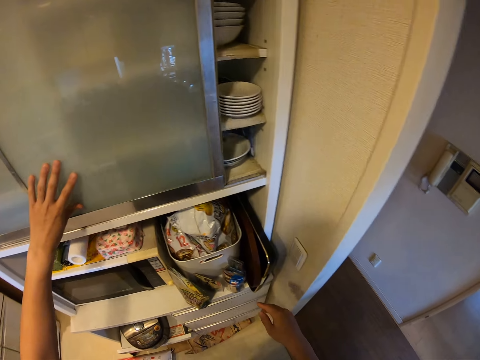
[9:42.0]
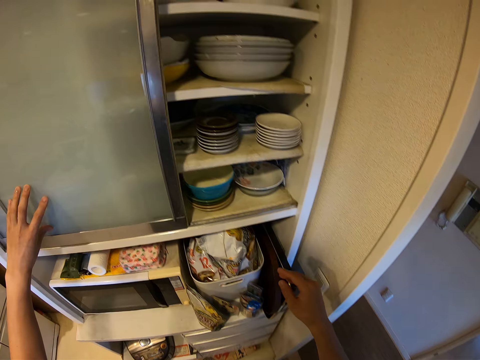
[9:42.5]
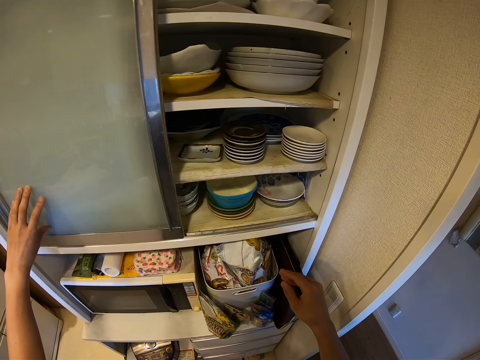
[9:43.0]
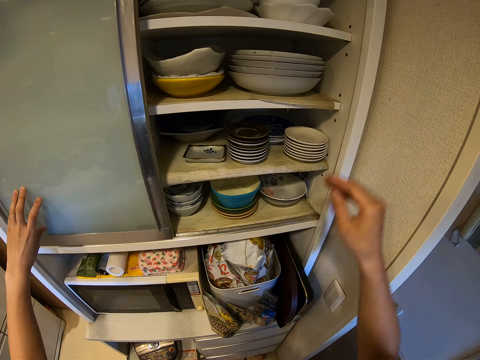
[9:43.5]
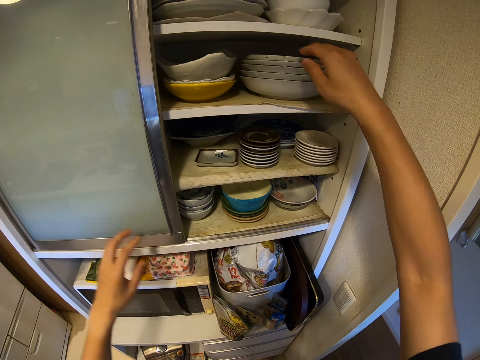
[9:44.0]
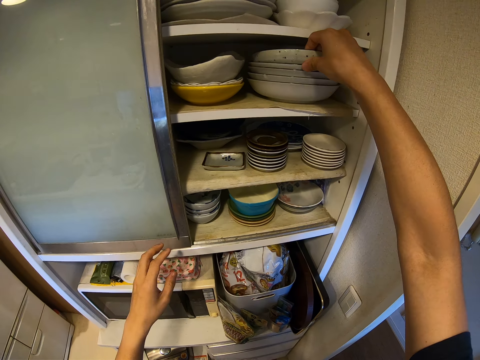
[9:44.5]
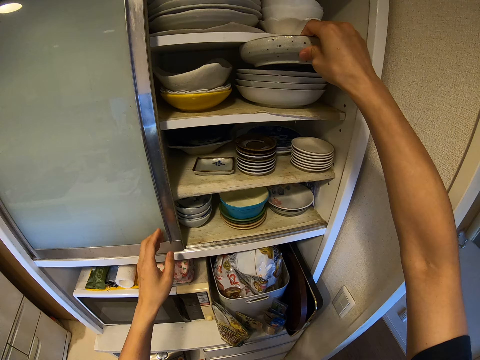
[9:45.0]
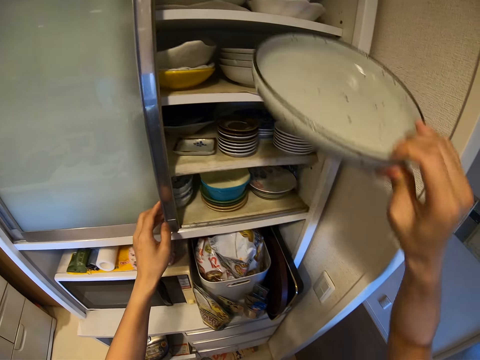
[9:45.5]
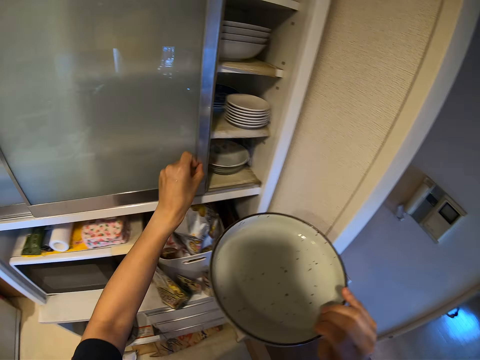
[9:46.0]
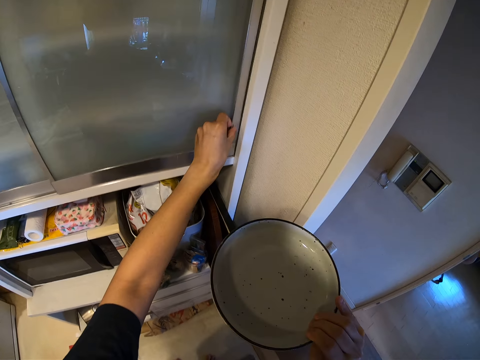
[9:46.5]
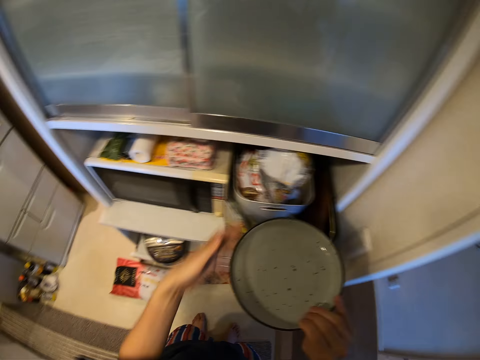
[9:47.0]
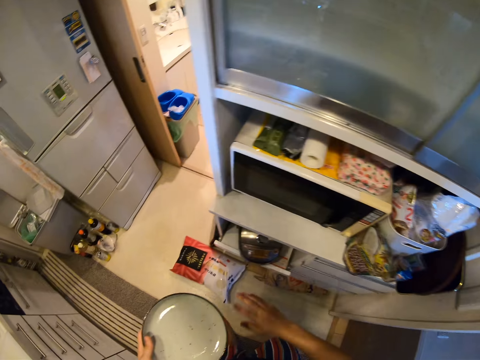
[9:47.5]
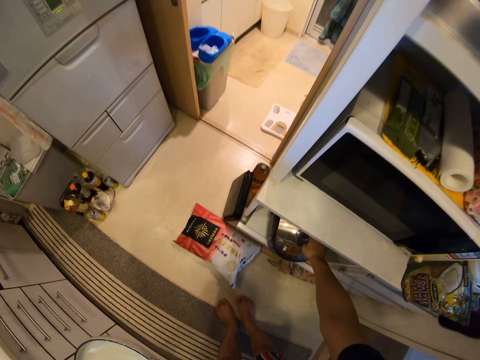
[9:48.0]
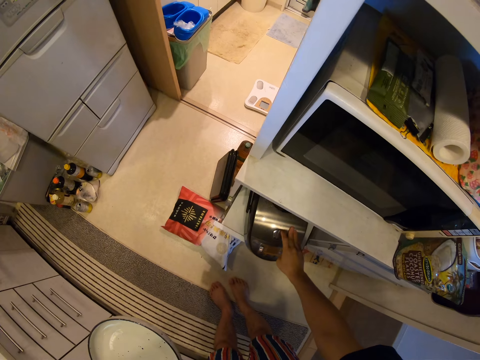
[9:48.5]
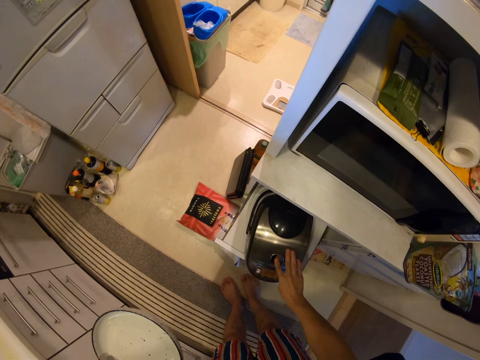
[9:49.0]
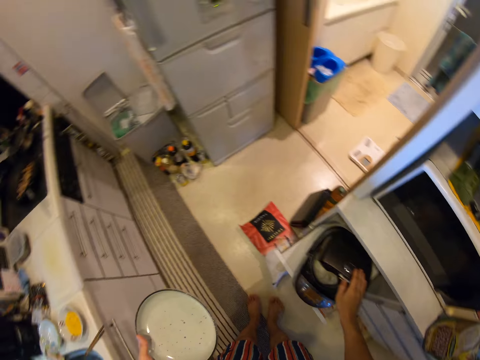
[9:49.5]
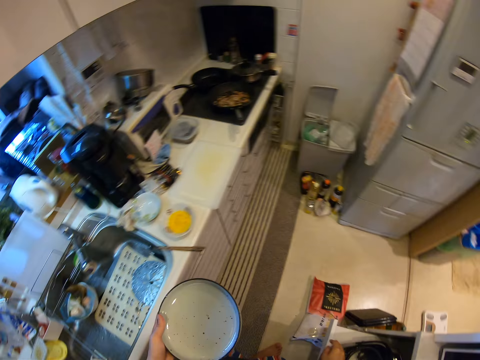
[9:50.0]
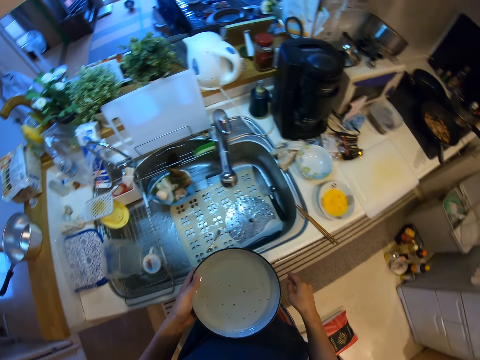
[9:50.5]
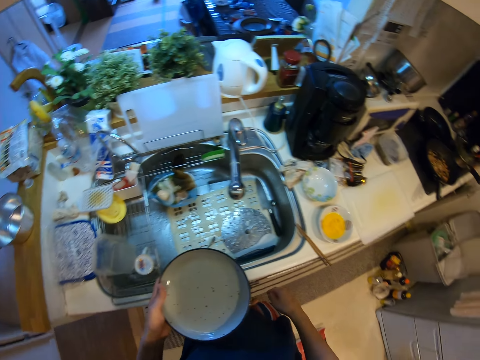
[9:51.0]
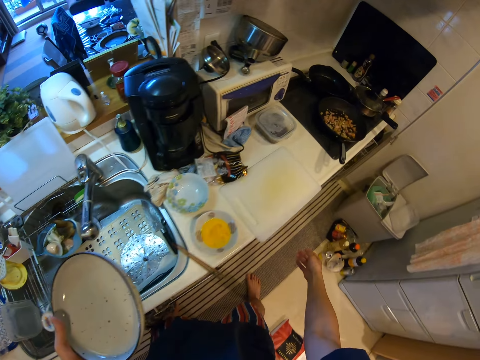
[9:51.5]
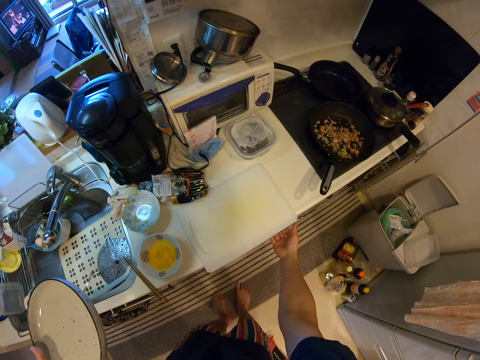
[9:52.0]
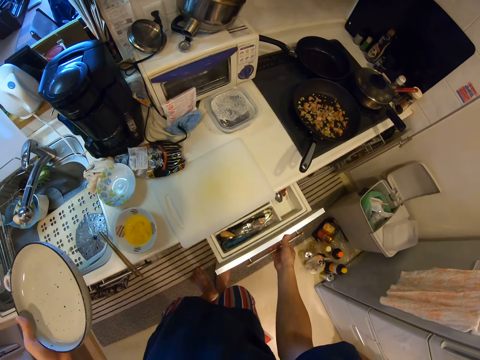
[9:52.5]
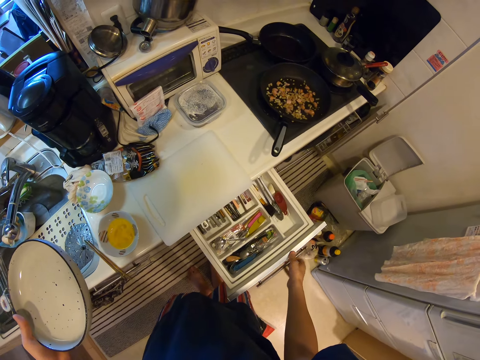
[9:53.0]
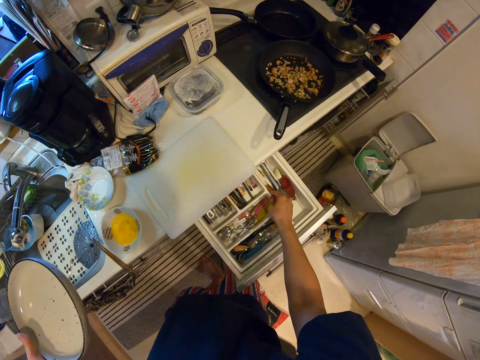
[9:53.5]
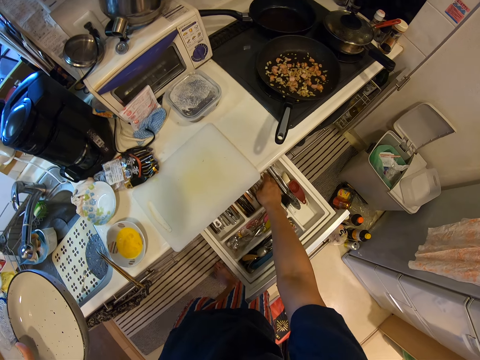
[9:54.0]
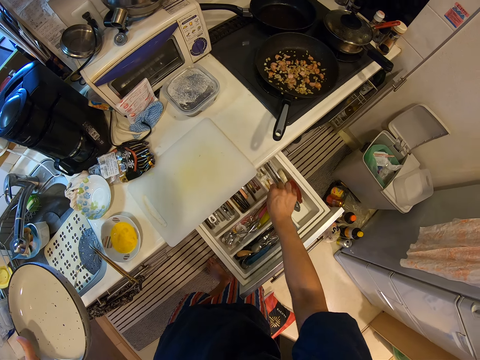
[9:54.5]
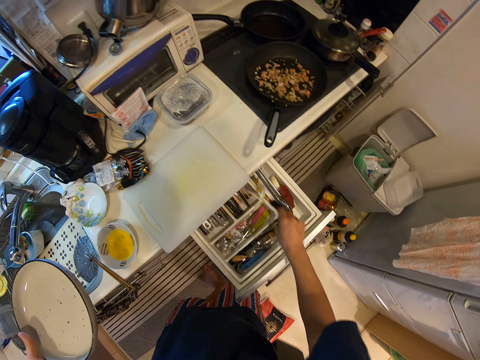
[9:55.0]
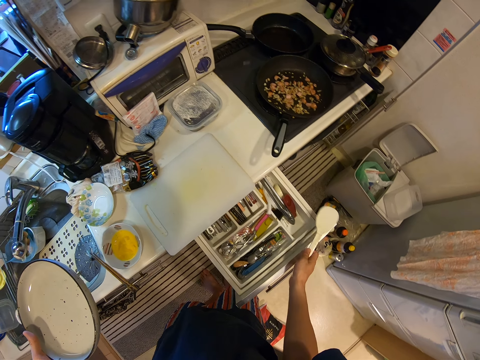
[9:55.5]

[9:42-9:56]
The camera wearer opens the cabinet. They pick up the plate. They close the cabinet. They hold the plate. They move the rice cooker. They open the rice cooker. They hold the plate. They open the drawer. They pick up the spoon.

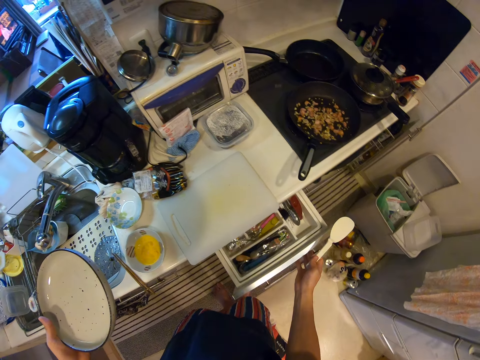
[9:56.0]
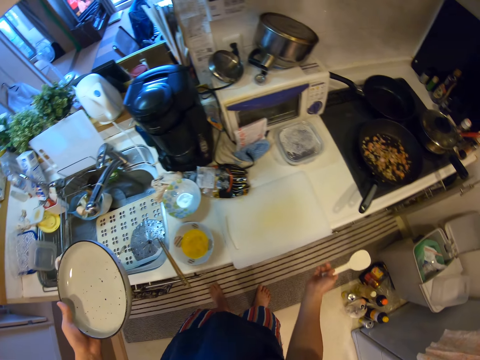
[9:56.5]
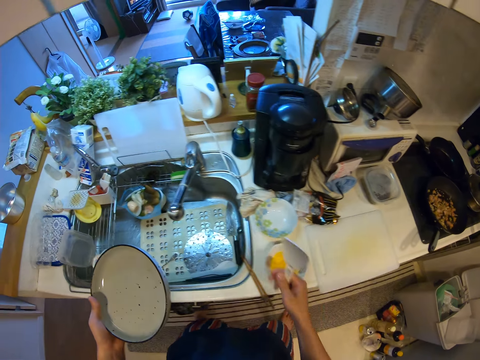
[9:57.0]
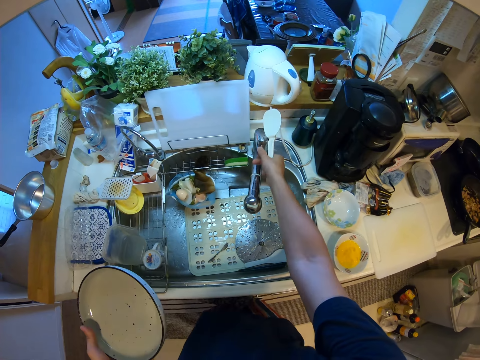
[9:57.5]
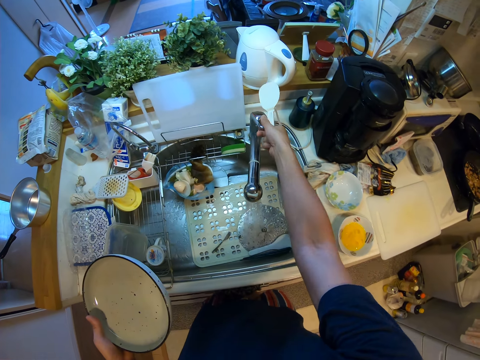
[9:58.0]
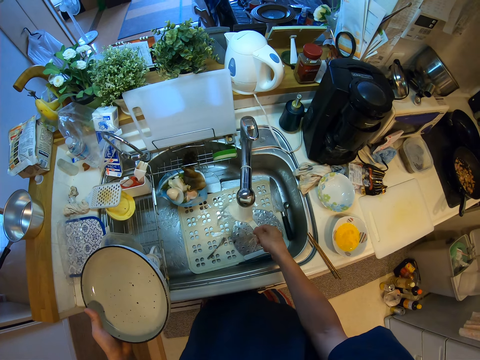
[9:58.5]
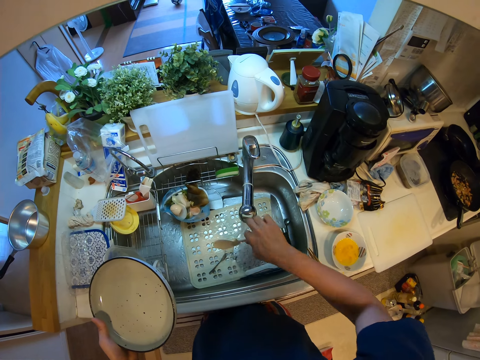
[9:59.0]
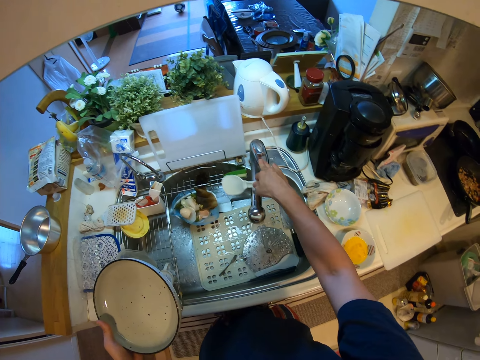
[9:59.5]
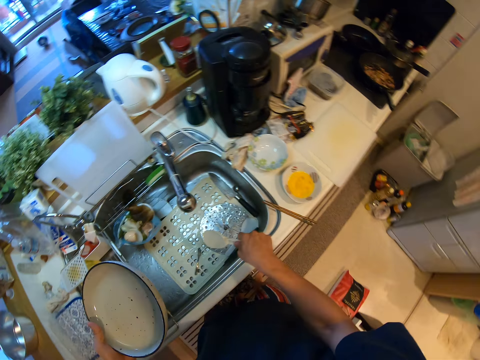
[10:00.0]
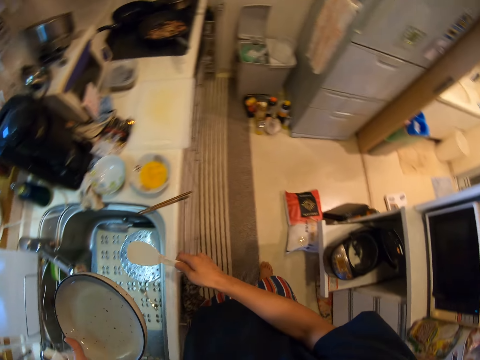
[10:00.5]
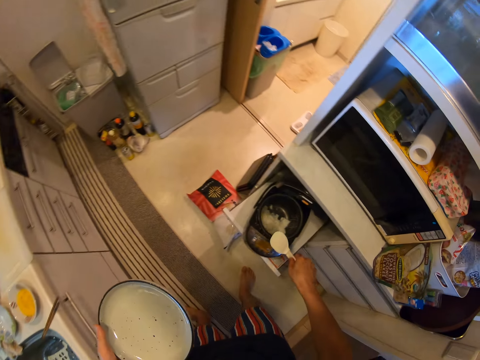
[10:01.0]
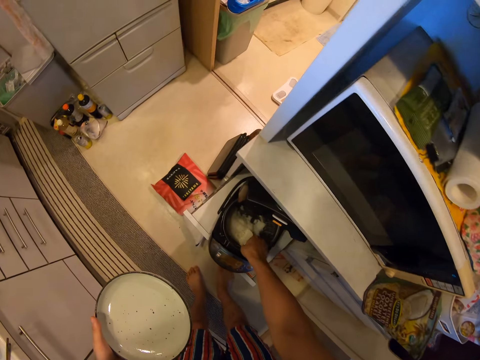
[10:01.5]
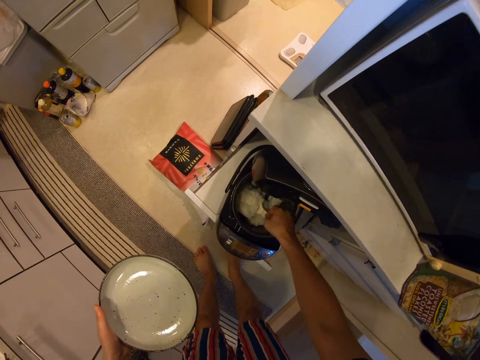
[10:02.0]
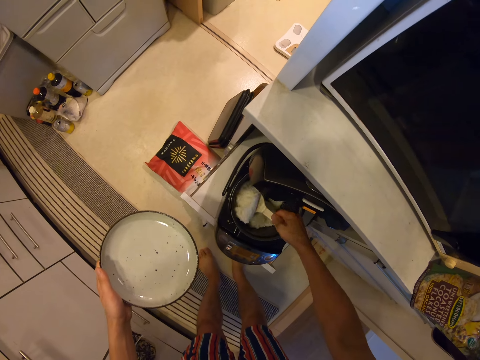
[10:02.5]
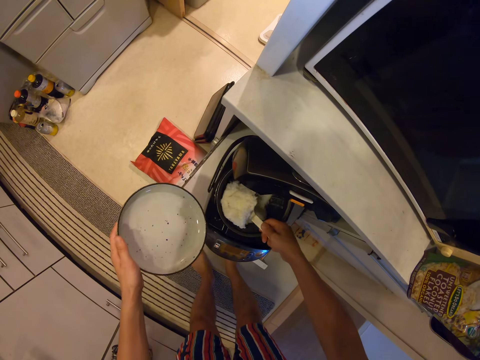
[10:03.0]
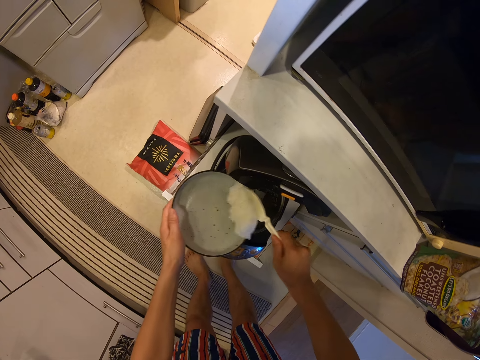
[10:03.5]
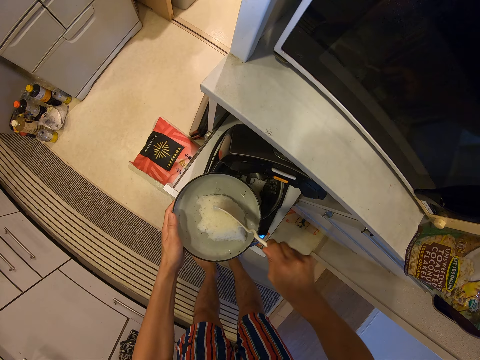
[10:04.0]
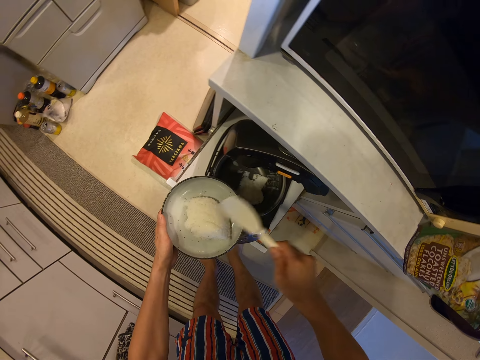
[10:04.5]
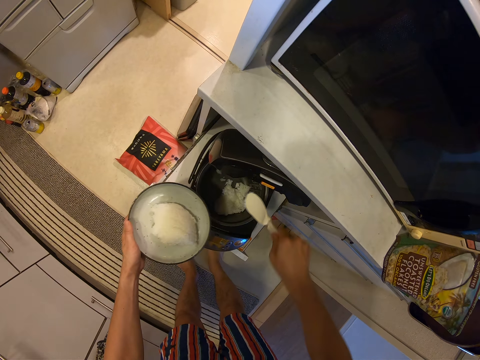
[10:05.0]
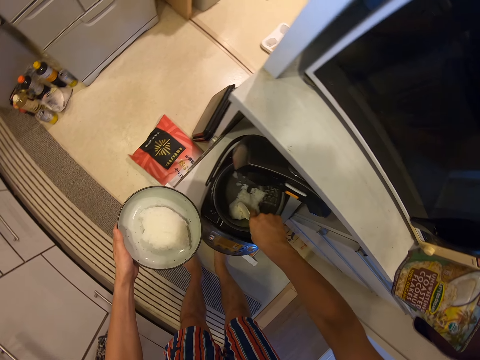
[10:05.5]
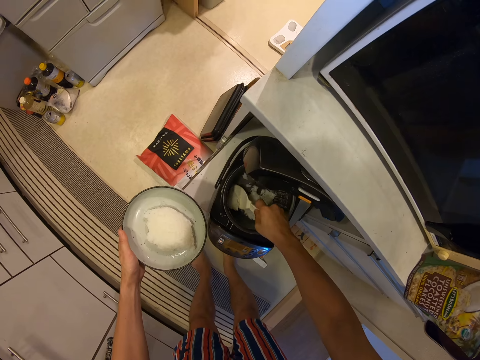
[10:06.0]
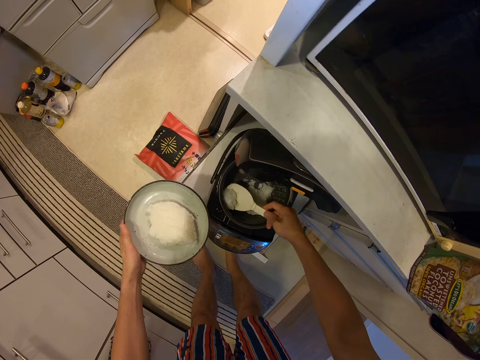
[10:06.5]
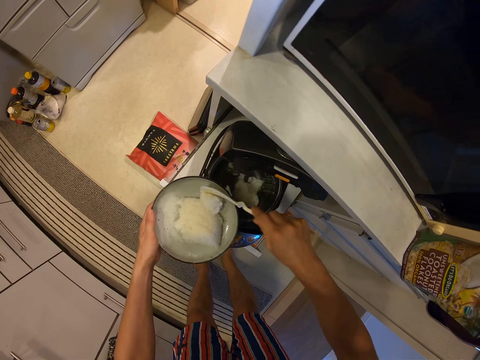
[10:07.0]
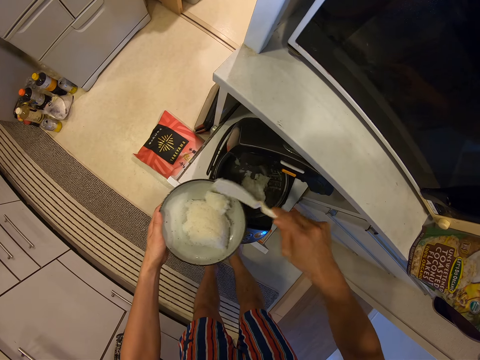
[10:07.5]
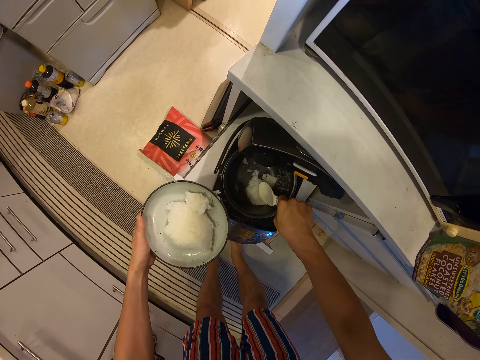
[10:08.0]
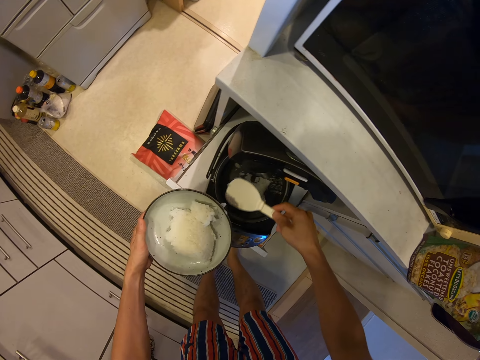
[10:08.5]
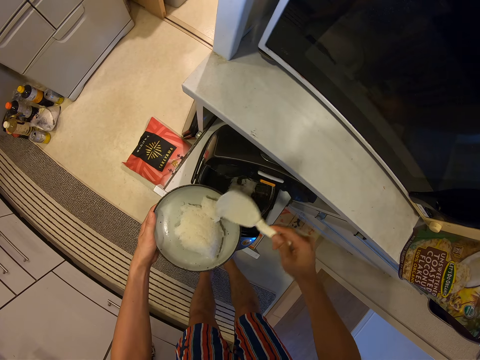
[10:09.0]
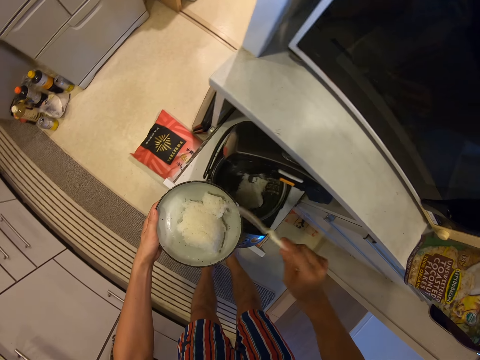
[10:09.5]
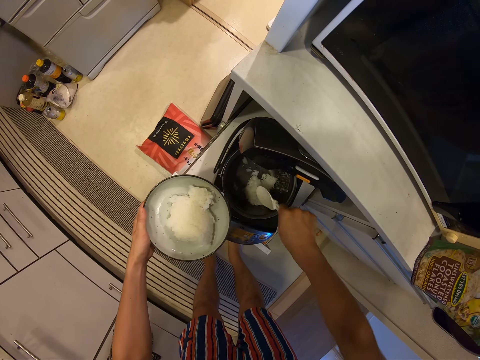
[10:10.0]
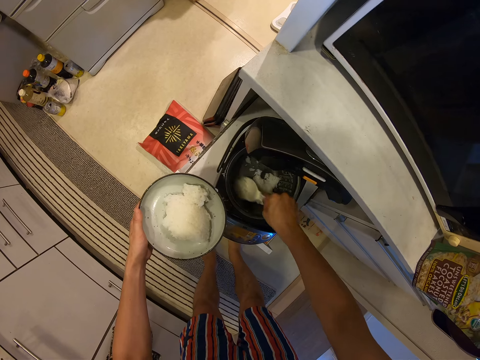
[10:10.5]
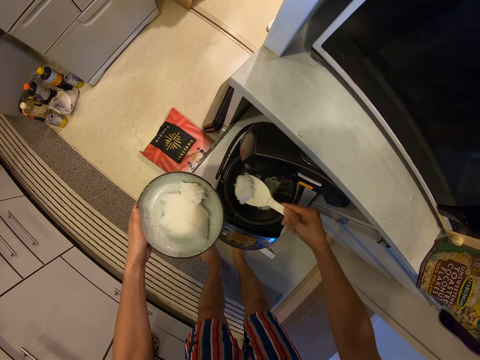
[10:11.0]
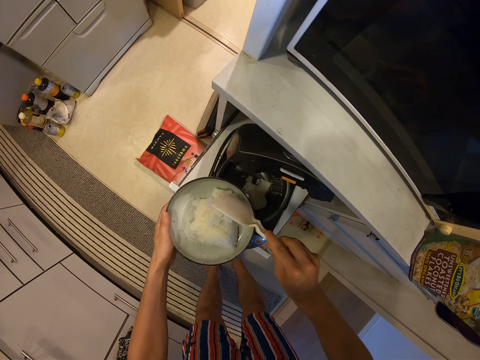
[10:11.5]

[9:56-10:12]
The camera wearer closes the drawer. They open the tap. They wash the spoon. They close the tap. They shake the spoon. They scoop the rice. They put the rice in the plate. They scoop the rice. They put the rice in the plate. They scoop the rice. They put the rice in the plate.
